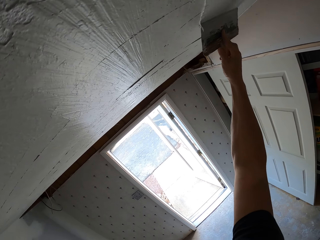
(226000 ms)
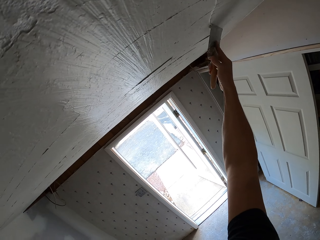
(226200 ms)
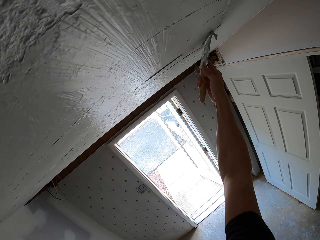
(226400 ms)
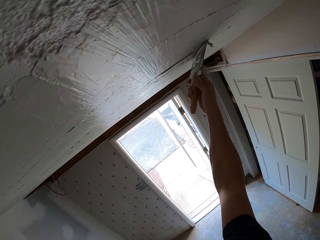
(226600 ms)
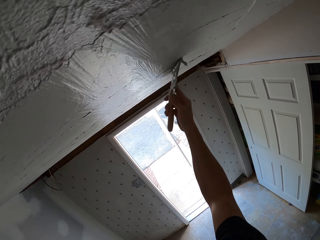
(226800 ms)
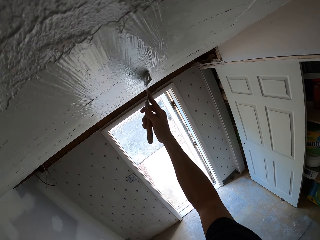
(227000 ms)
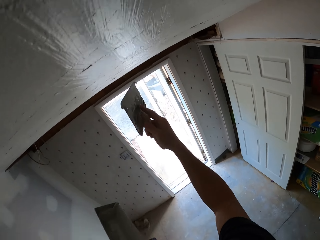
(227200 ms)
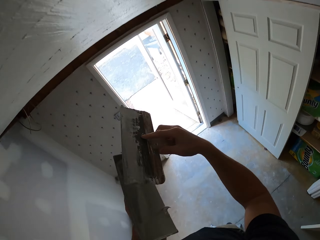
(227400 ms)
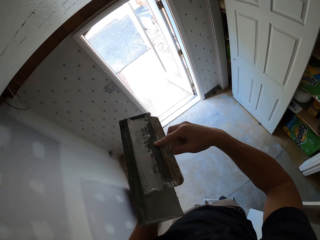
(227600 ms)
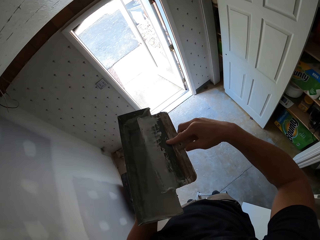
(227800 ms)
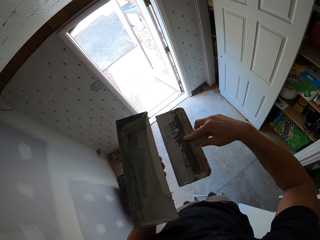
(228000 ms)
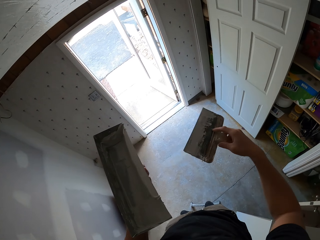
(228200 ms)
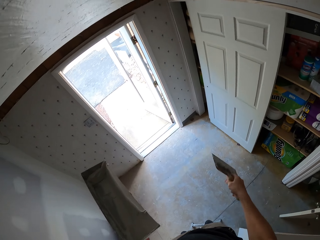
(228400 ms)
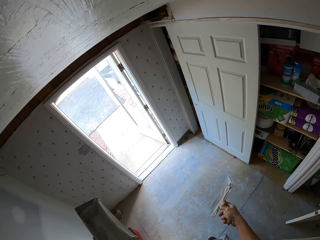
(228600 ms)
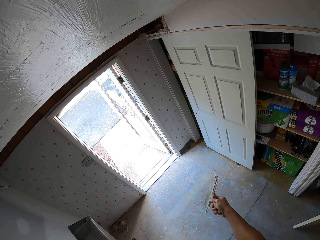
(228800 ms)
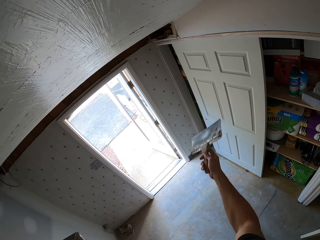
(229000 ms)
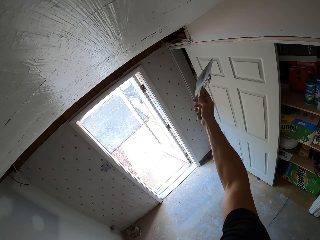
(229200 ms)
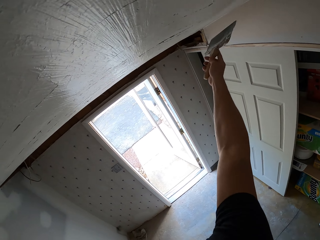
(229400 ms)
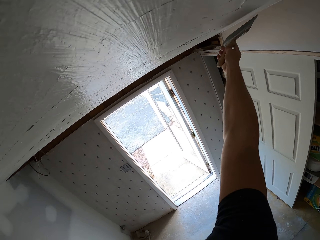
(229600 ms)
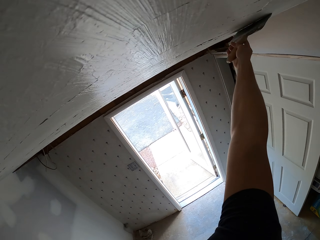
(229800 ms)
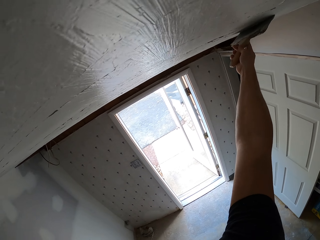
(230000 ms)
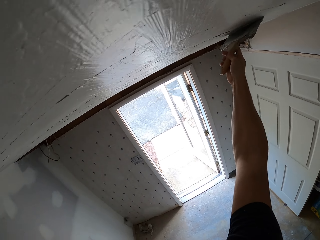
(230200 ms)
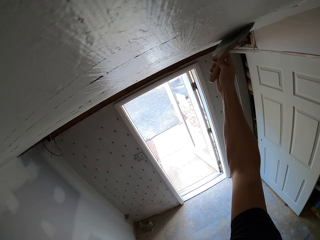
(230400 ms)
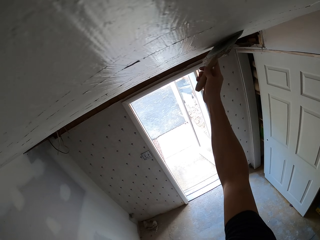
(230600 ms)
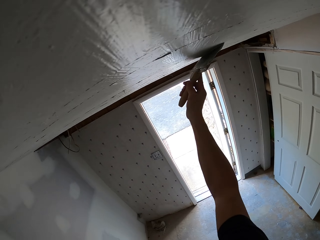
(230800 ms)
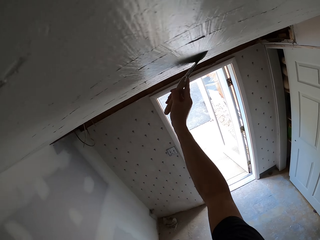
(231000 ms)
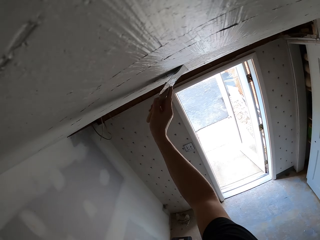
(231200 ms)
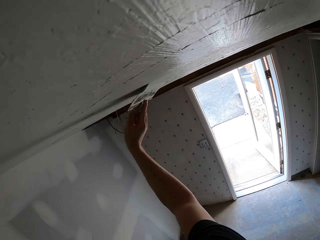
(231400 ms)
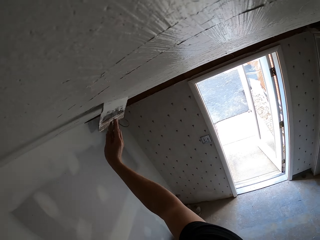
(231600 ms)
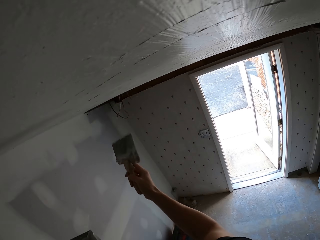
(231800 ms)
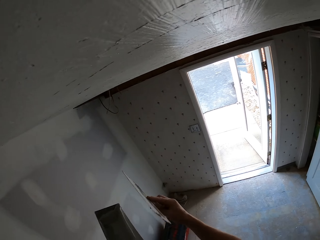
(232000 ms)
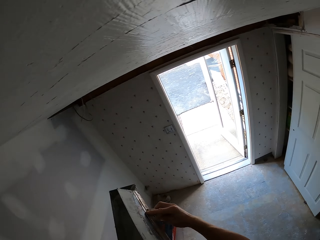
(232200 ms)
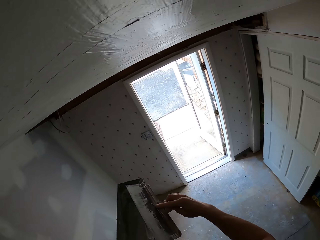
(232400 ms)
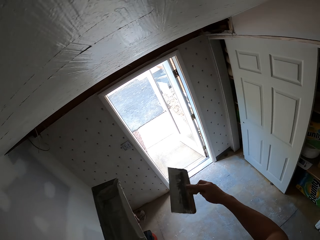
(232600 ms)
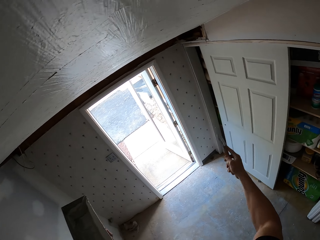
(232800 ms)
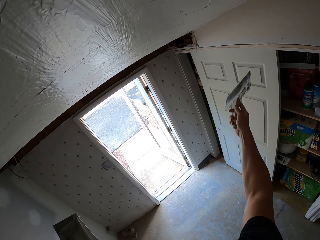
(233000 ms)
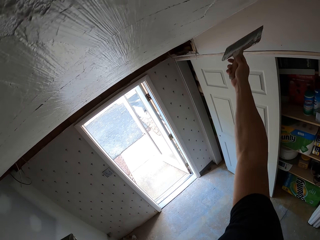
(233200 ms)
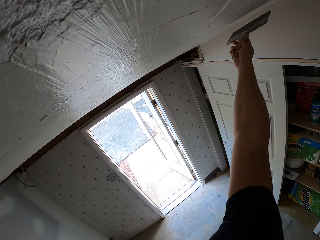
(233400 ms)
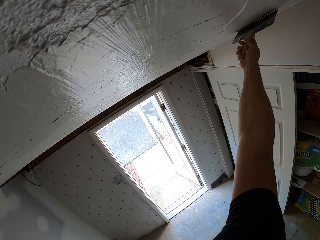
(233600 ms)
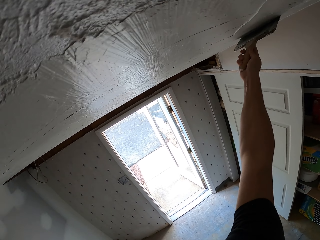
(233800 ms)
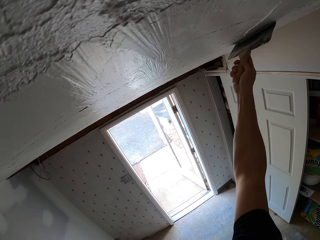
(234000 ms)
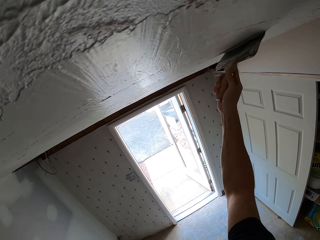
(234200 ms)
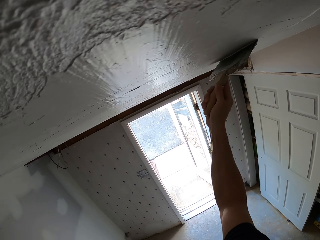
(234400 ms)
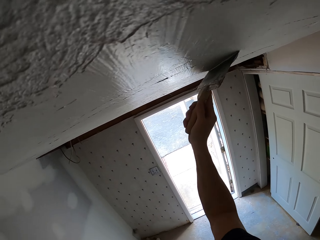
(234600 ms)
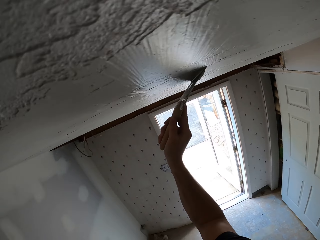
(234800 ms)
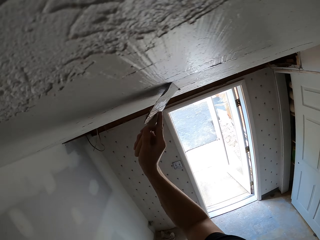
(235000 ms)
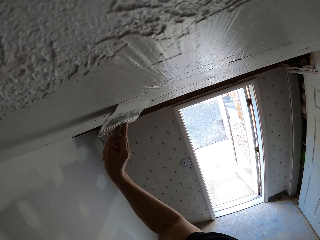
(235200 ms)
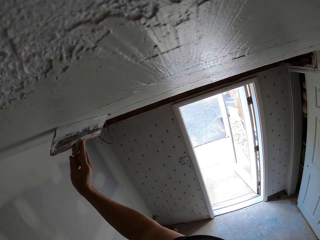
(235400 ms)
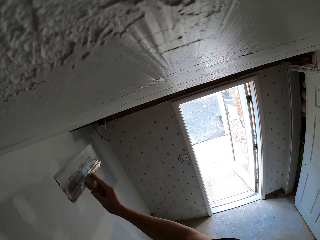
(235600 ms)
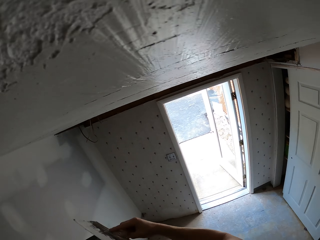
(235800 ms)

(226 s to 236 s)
The camera wearer removes the plaster from the masonry trowel. They wipe the brush on a container, plaster the ceiling, paint a wall, remove the plaster from the masonry trowel, wipe the brush on the container, plaster the ceiling, and paint the wall.

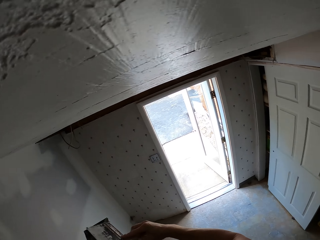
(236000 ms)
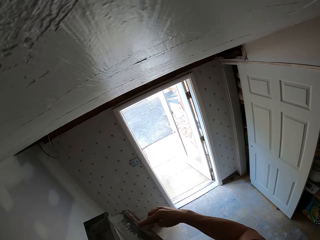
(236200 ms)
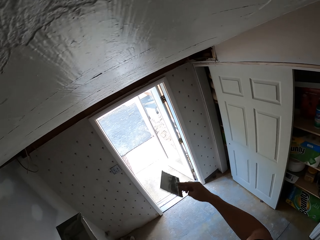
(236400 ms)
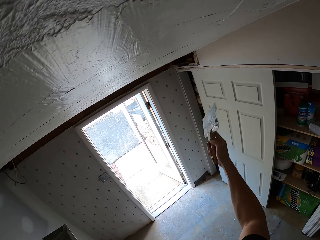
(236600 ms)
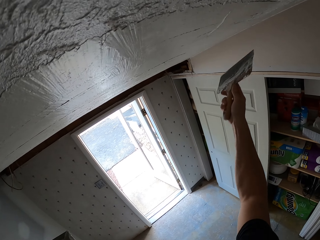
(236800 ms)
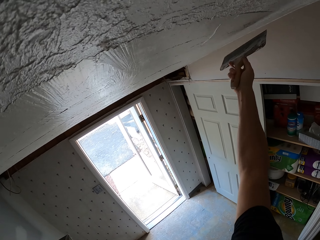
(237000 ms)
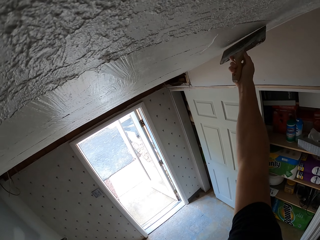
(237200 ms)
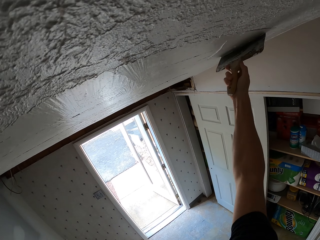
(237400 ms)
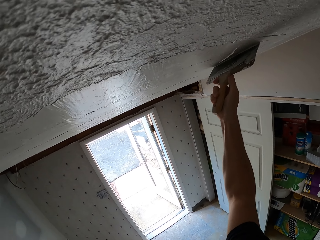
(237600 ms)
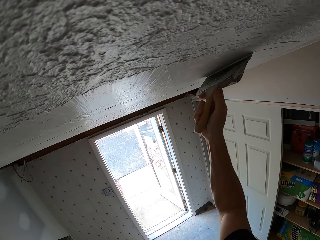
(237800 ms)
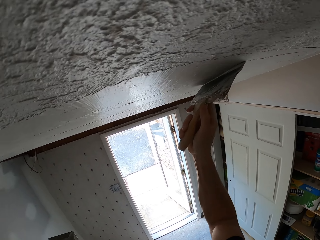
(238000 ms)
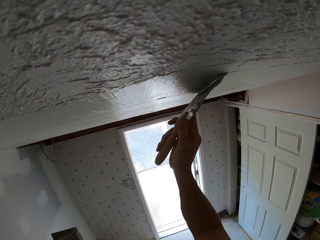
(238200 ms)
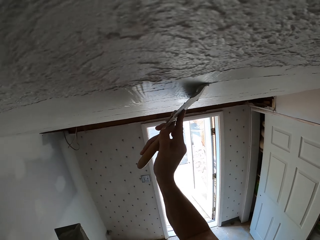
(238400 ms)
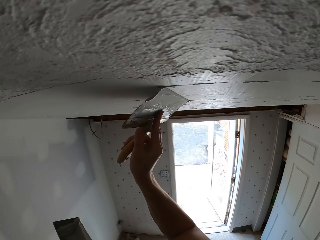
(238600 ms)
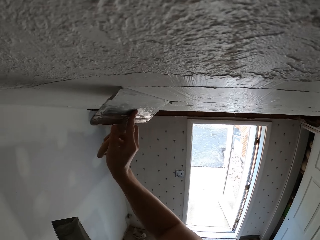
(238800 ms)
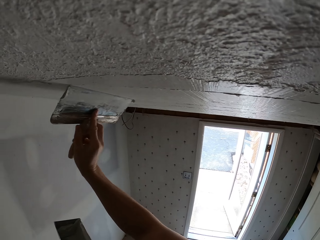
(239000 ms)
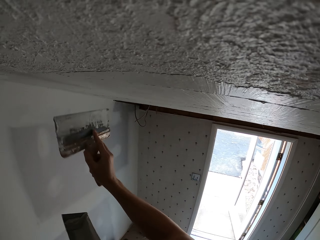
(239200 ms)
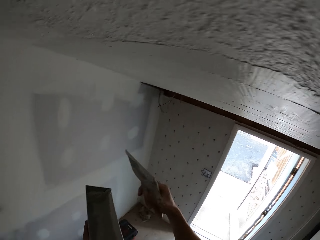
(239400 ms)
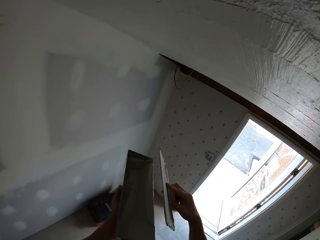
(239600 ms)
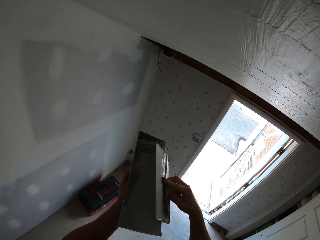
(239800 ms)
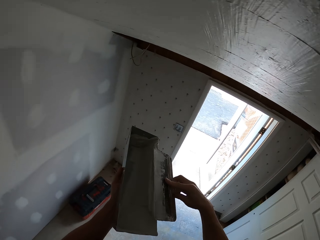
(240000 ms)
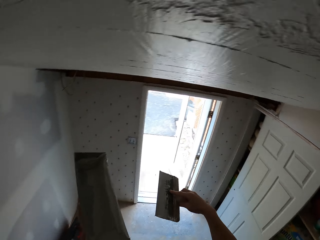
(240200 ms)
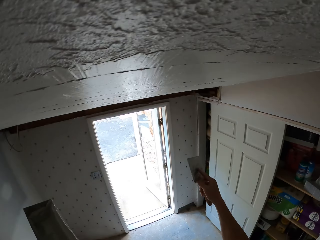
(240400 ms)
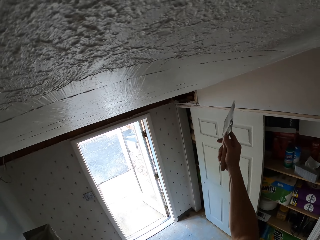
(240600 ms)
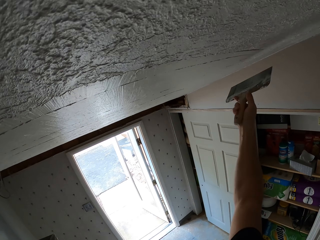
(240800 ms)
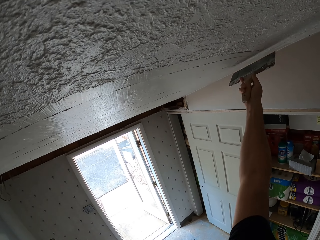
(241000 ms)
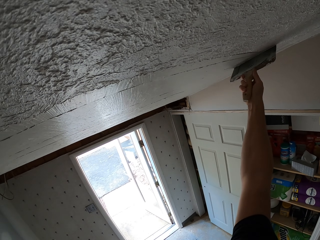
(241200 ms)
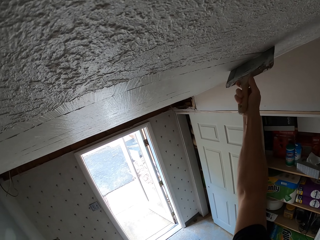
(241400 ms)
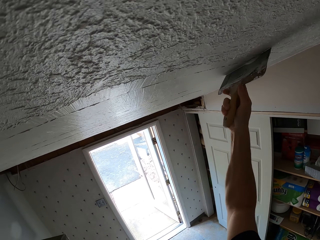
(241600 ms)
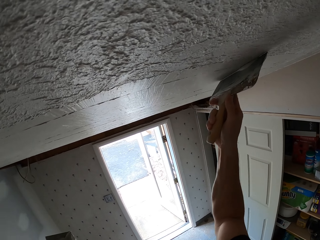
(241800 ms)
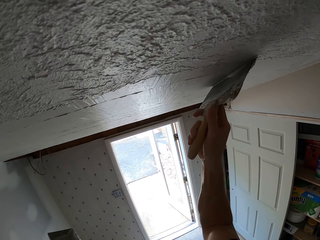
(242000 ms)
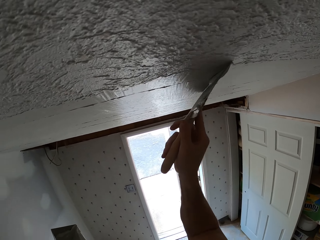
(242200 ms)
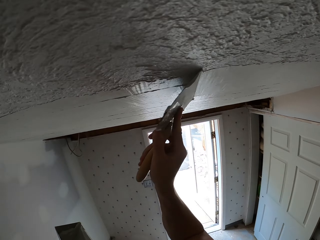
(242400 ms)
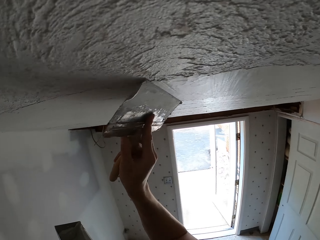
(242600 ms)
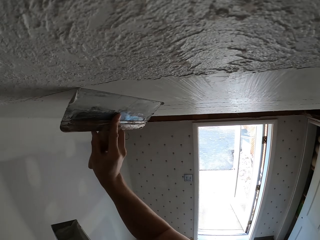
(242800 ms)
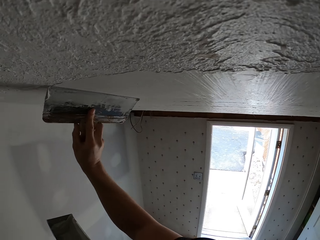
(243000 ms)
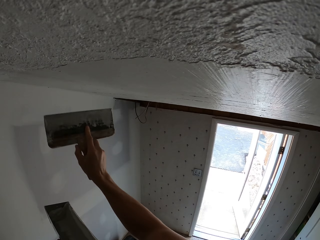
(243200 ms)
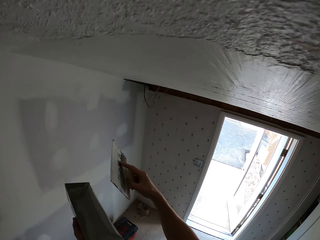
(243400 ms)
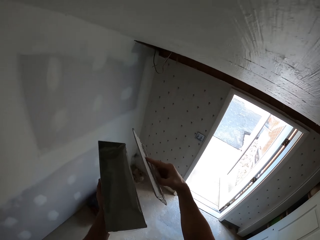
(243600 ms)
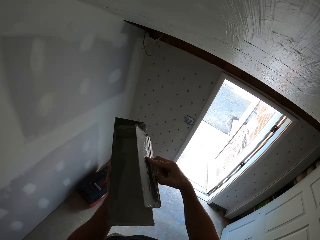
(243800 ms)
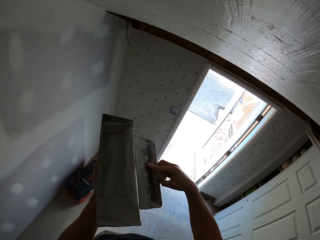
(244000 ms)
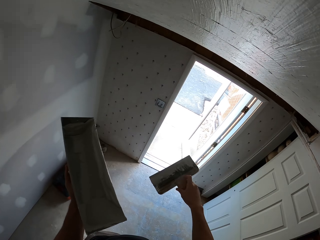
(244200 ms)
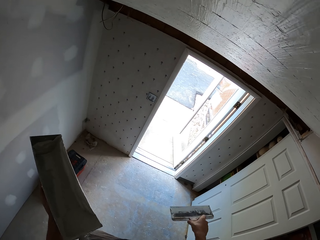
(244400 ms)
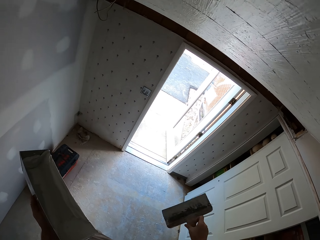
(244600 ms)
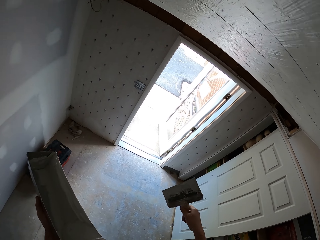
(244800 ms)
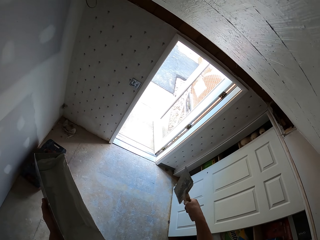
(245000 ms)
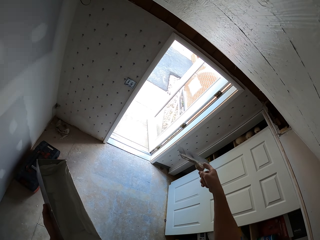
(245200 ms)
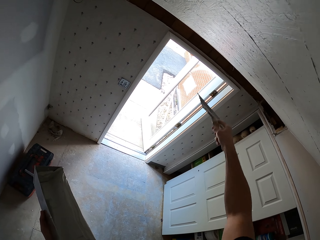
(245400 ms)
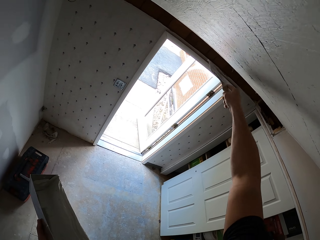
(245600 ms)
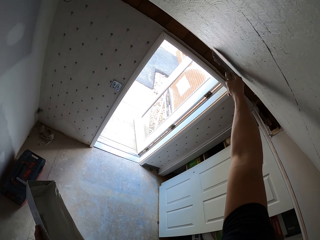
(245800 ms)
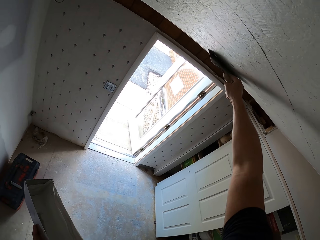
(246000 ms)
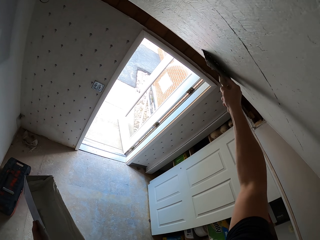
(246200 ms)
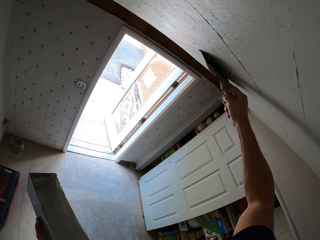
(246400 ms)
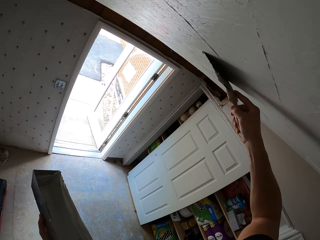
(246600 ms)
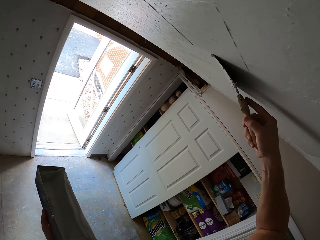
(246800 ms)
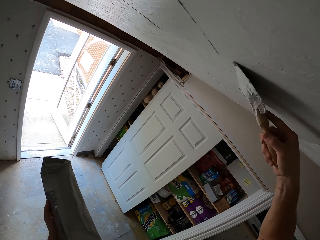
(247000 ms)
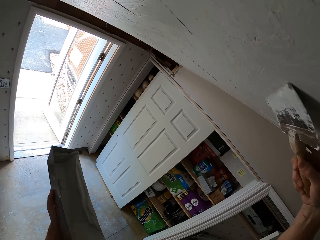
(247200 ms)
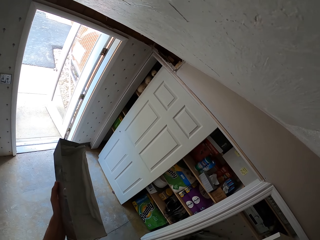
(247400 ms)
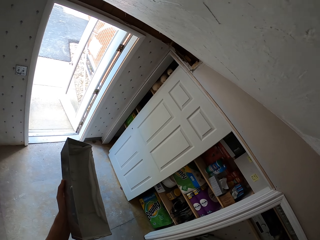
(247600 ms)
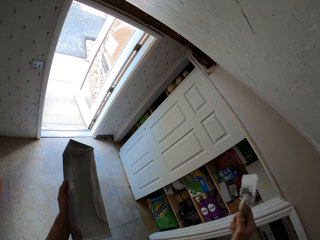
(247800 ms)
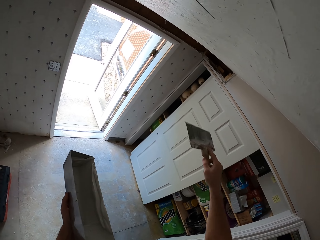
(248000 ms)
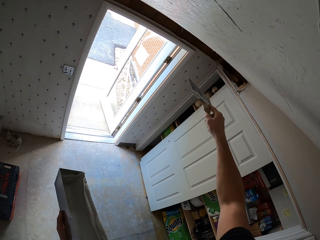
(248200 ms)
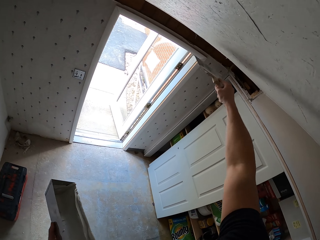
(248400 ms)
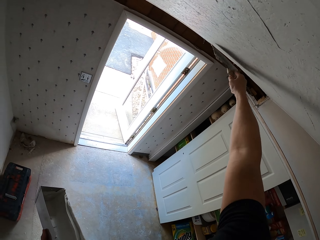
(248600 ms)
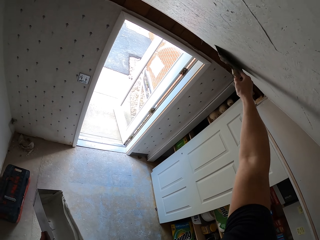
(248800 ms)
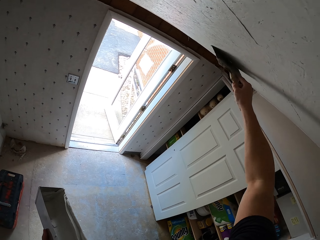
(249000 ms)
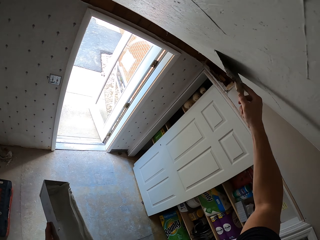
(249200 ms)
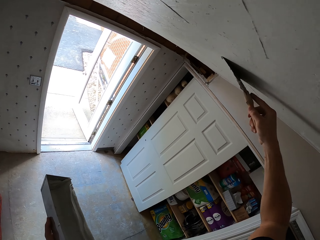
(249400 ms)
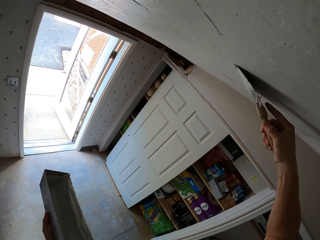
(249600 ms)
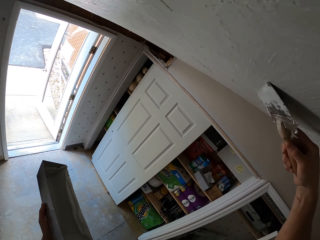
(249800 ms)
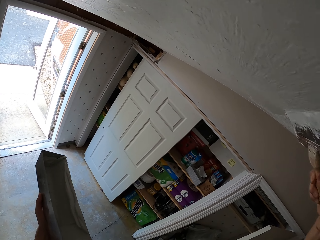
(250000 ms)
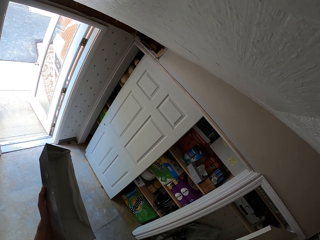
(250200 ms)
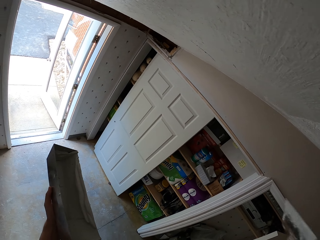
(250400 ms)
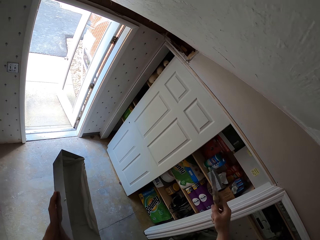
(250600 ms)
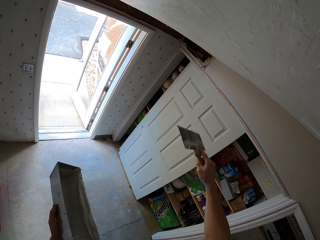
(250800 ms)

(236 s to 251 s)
The camera wearer wipes the brush on a container. They paint a wall, remove the plaster from the masonry trowel, wipe the brush on the container, plaster the ceiling, paint the wall, remove the plaster from the masonry trowel, wipe the brush on the container, turn the masonry trowel, plaster the ceiling, and paint the wall.
